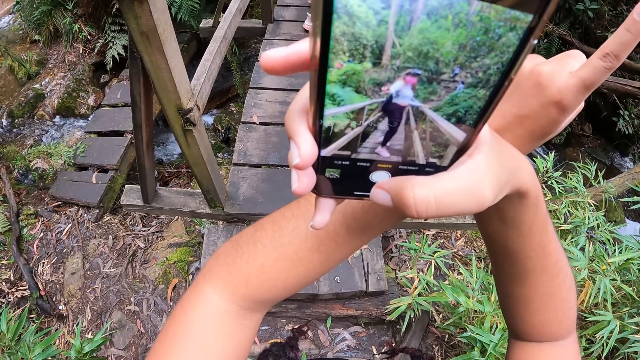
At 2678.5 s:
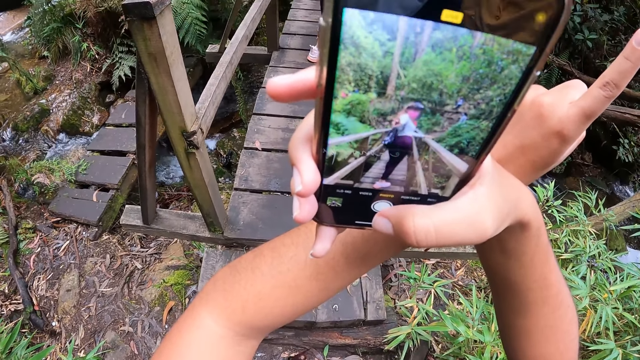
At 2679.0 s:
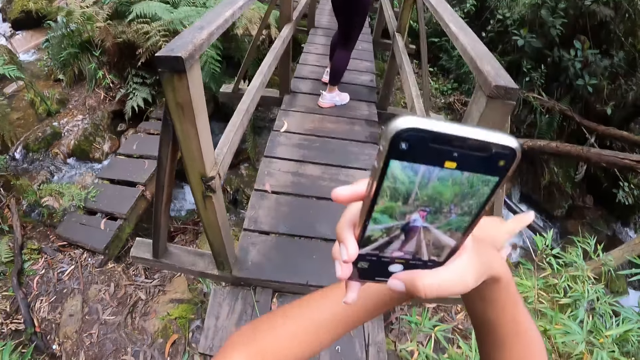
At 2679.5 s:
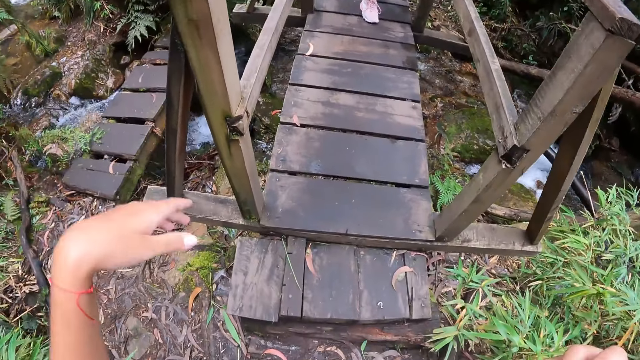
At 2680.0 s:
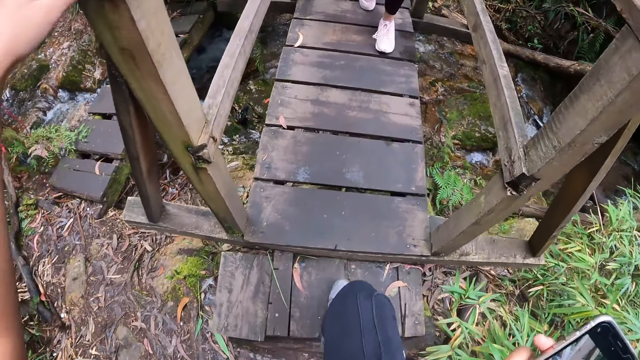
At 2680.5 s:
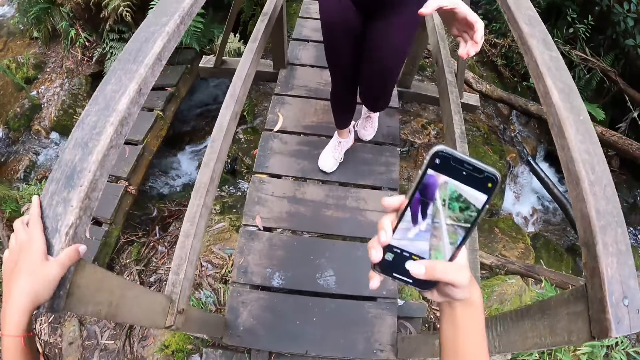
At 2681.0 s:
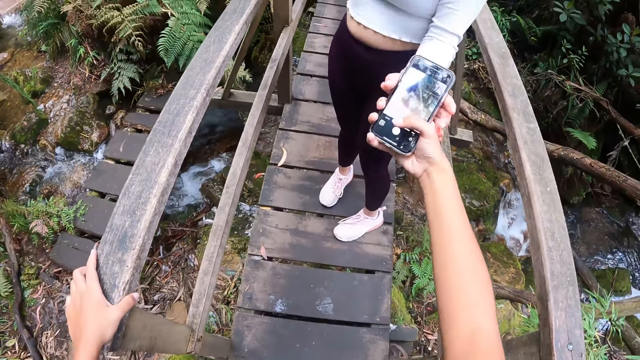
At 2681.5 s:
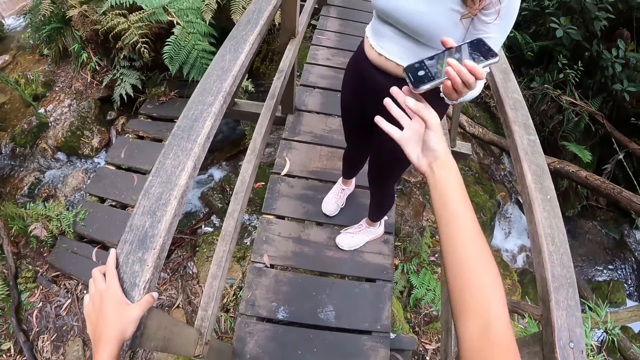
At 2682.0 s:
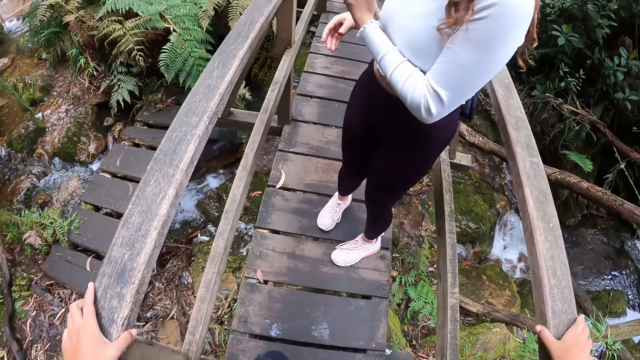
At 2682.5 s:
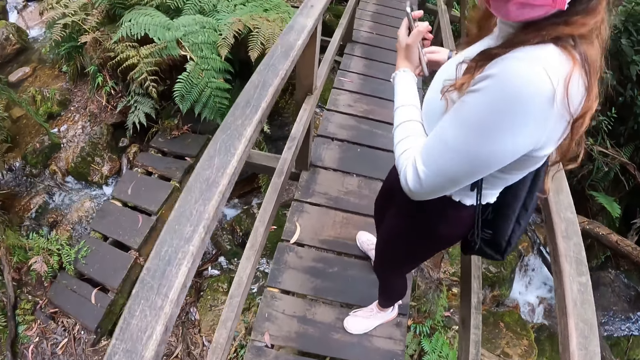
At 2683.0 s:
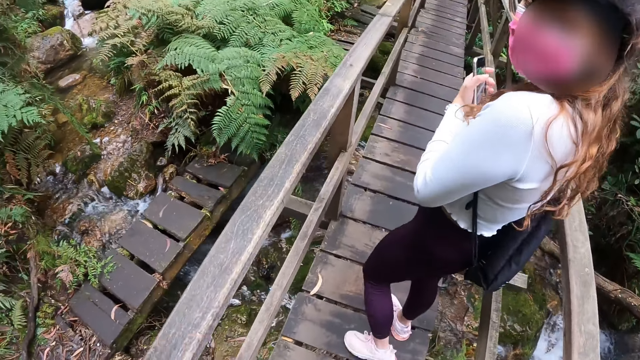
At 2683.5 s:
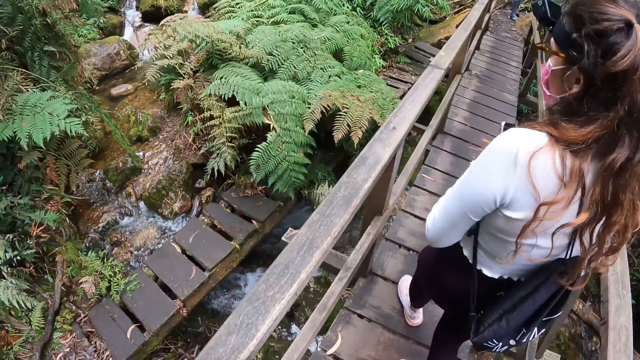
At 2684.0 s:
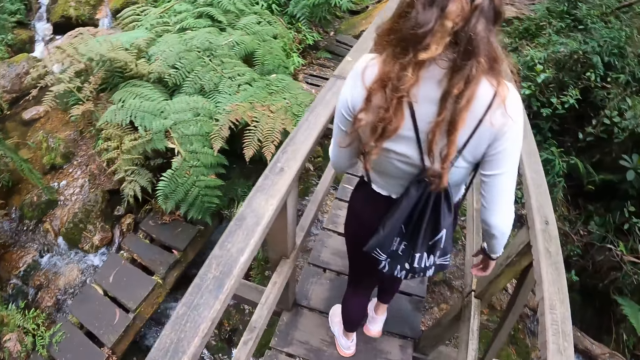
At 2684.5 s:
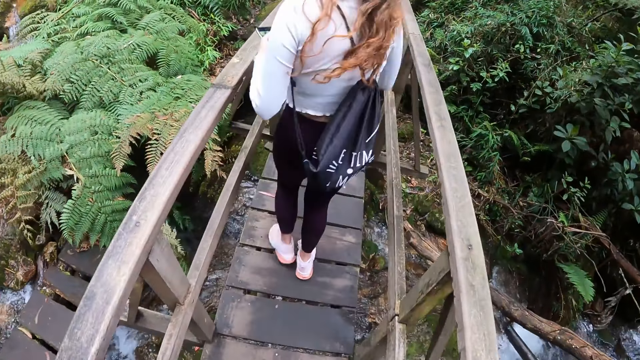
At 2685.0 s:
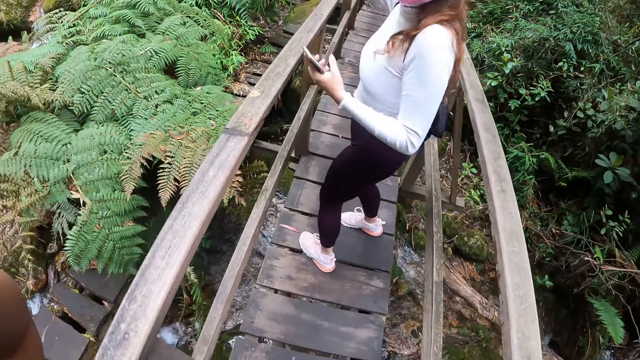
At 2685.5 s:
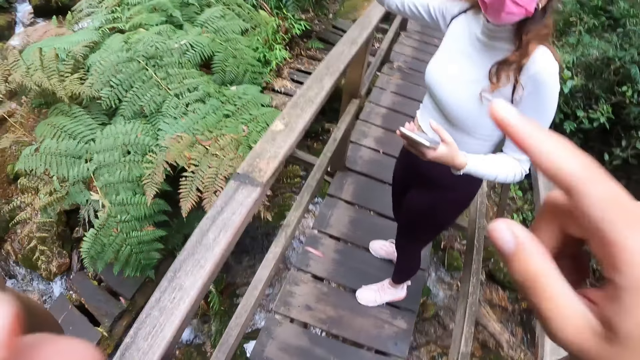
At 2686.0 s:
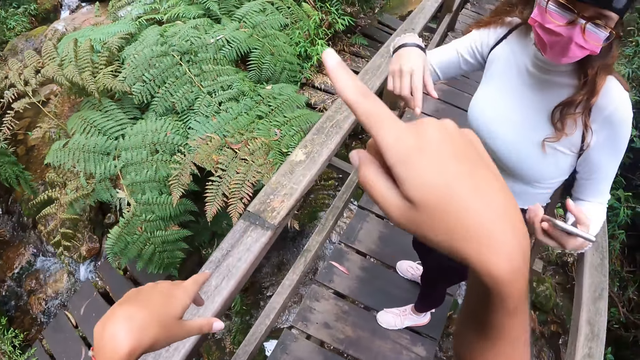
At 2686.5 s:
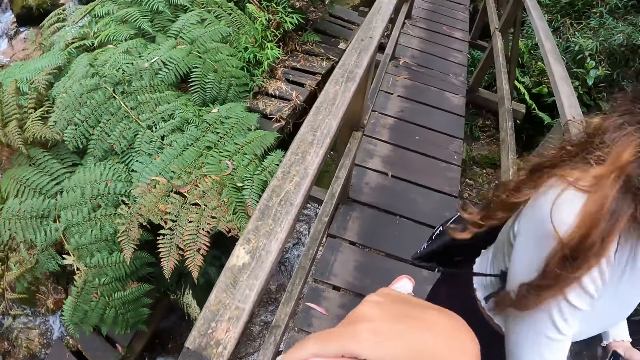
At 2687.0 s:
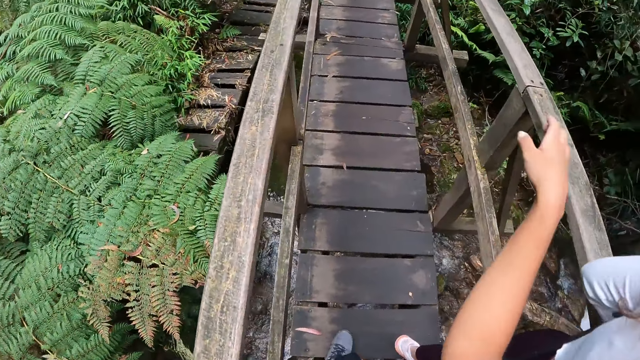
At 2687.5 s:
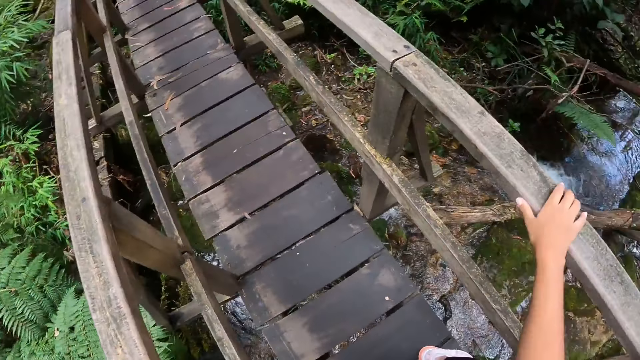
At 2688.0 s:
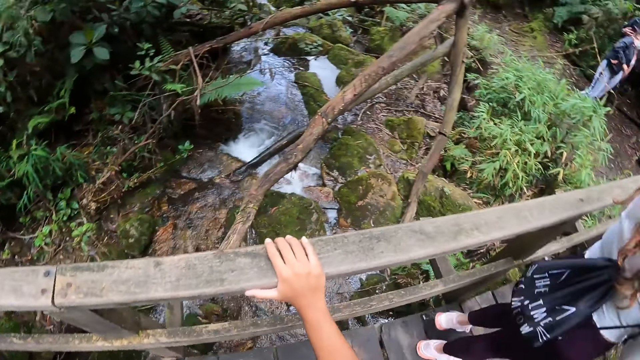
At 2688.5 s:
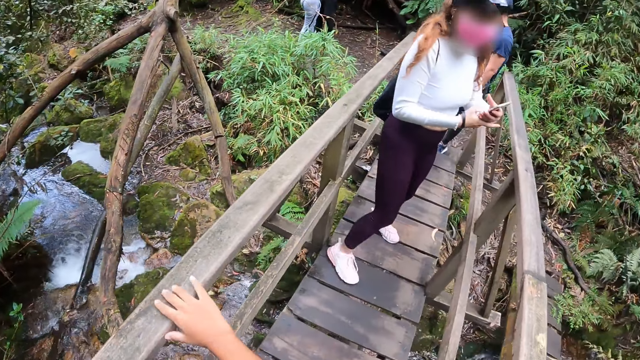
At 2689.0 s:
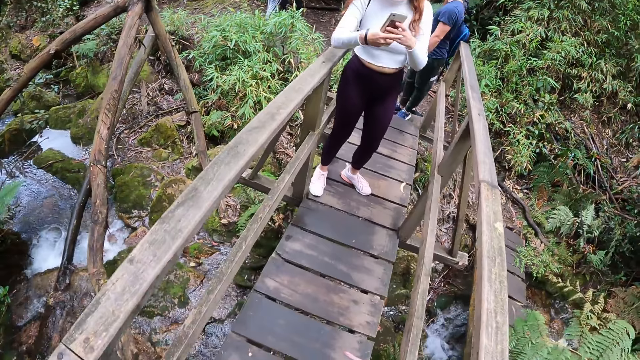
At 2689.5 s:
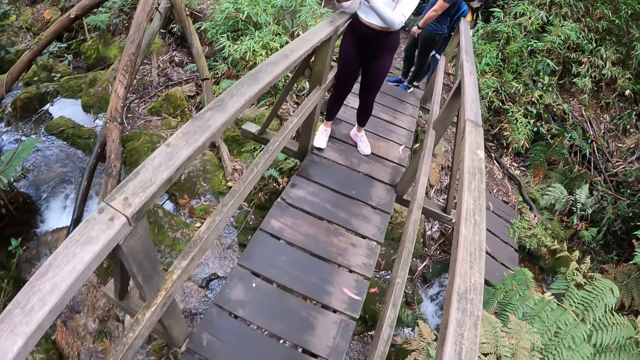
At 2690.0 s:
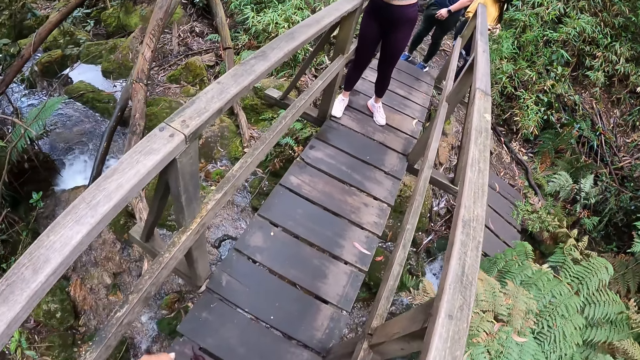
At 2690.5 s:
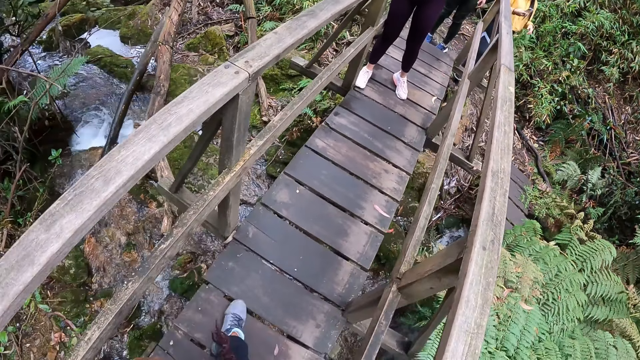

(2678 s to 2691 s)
The camera wearer climbs up the pathway. She passes the phone to a woman with her right hand. She walks on the pathway. Another woman walks on the pathway. The camera wearer gesticulates with both hands. She places her right hand on a rail.

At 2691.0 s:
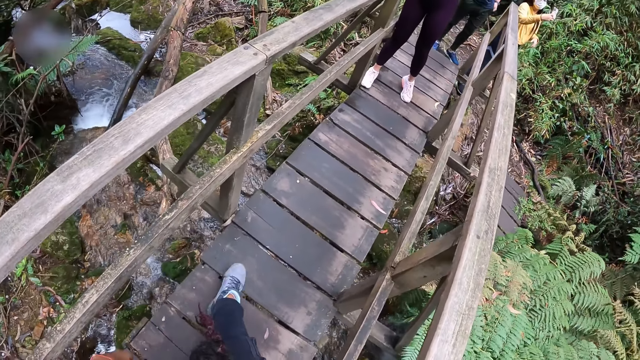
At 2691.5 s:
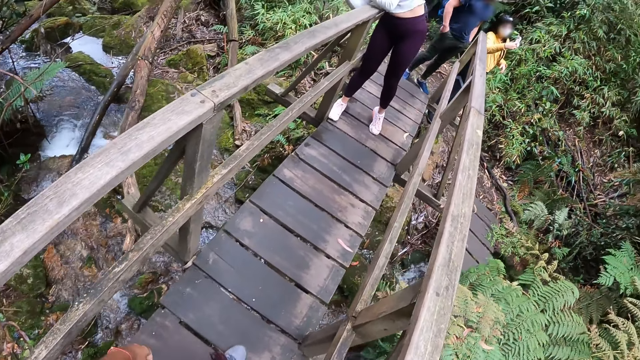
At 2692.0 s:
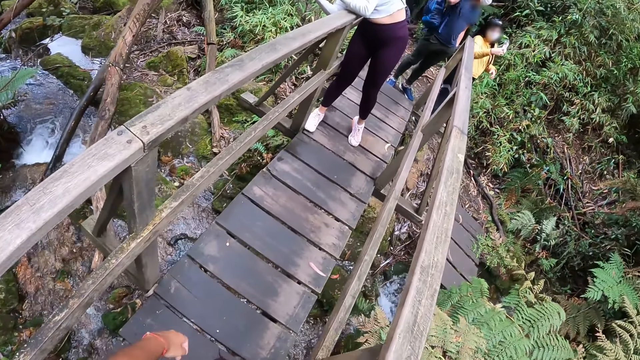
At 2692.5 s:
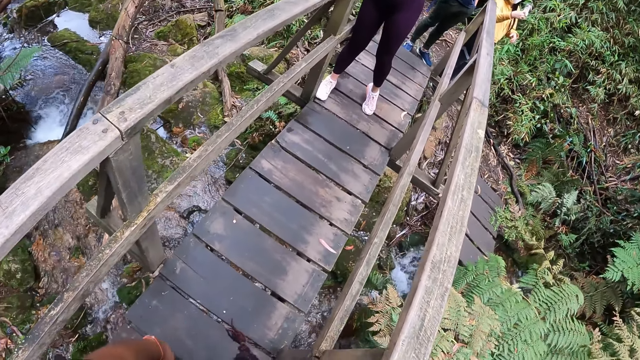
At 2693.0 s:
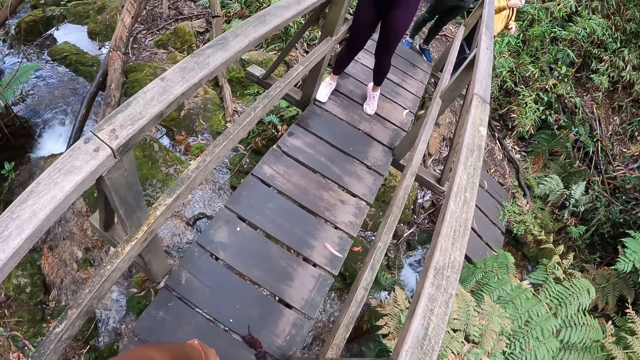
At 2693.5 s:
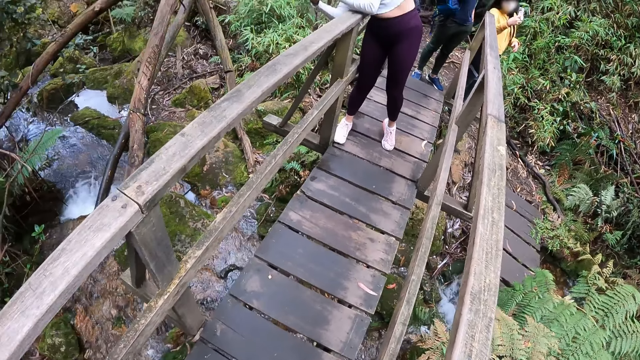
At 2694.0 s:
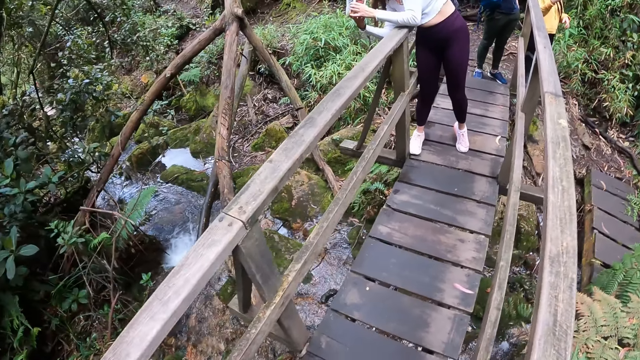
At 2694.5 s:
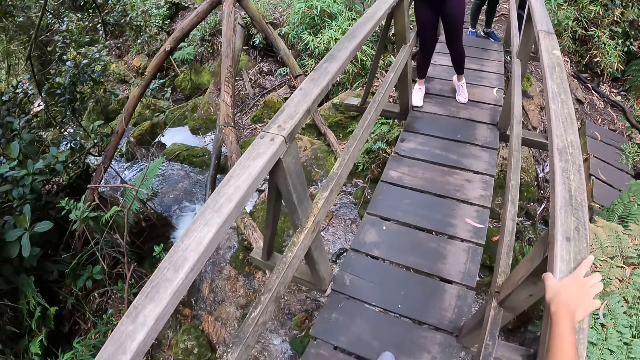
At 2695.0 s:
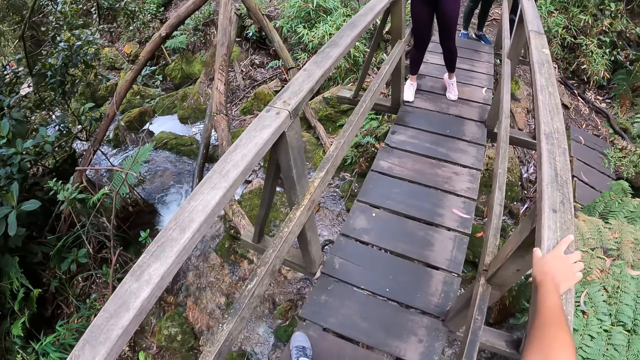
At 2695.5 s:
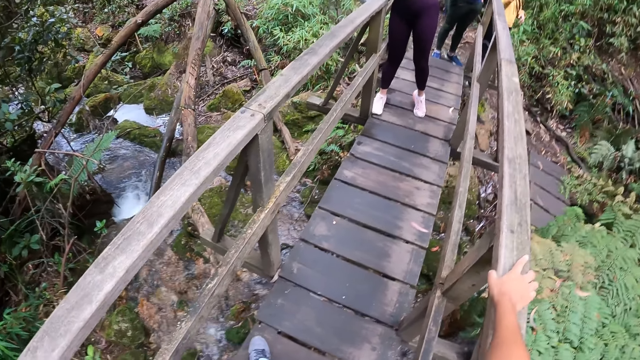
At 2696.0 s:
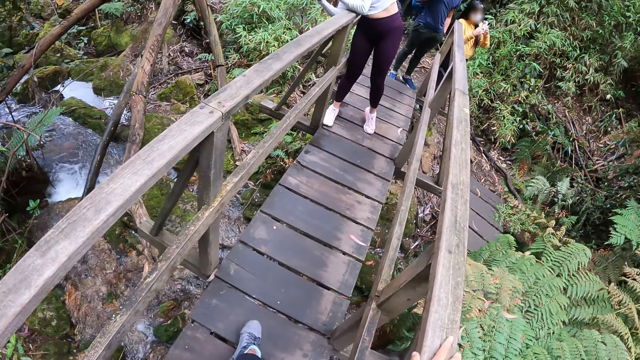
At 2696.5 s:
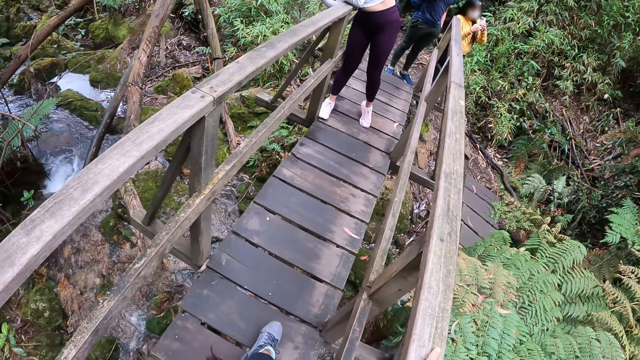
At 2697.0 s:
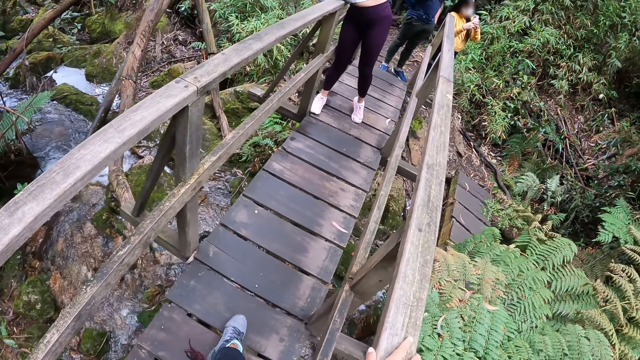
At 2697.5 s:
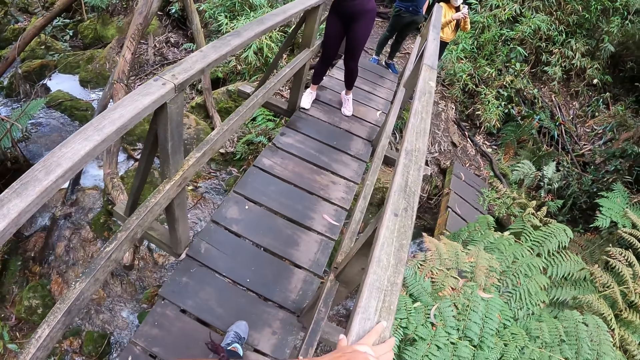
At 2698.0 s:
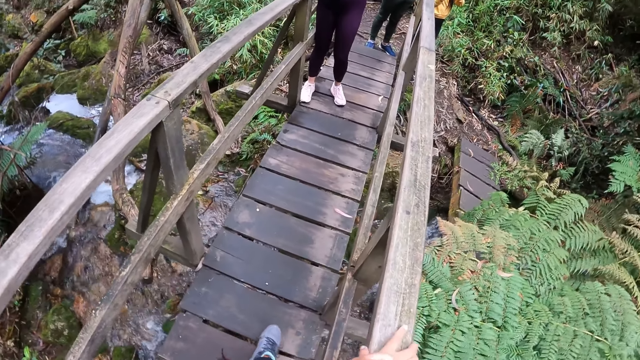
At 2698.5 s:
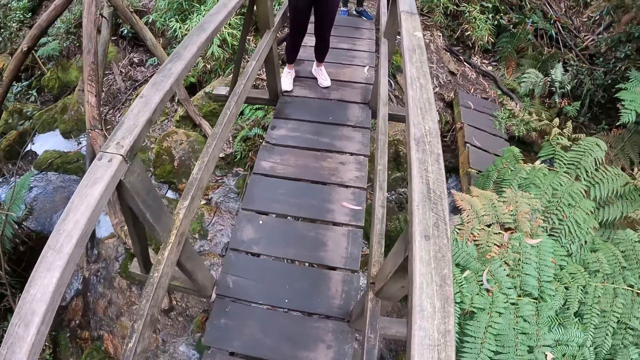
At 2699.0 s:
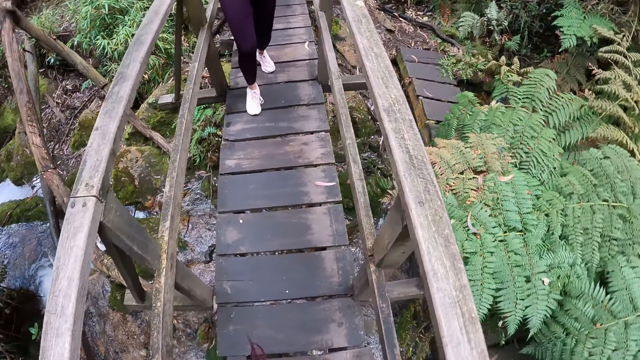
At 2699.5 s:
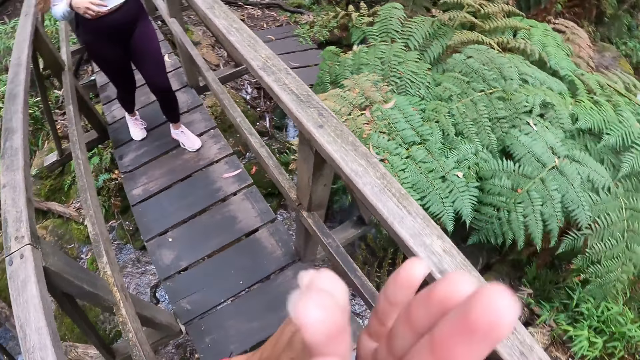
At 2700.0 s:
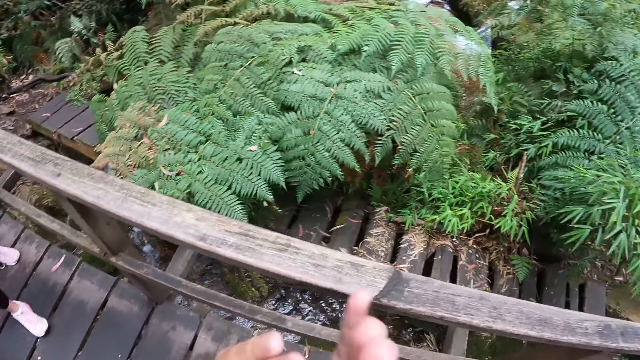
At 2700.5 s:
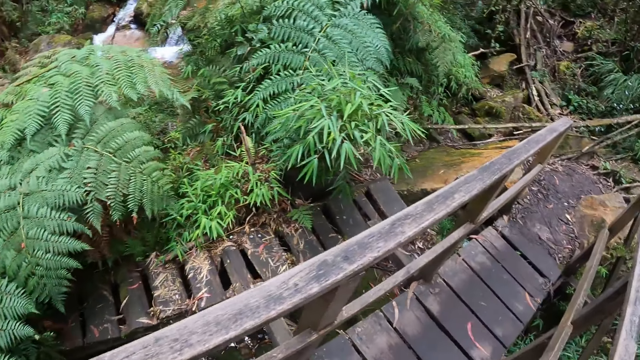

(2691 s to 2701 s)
A girl takes a photo. The camera wearer places both hands on the rail. They clap hands.
